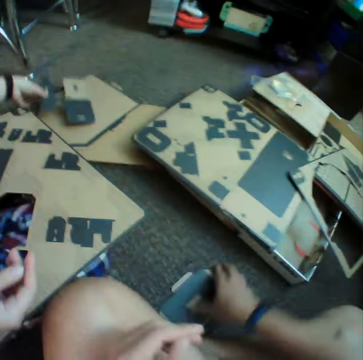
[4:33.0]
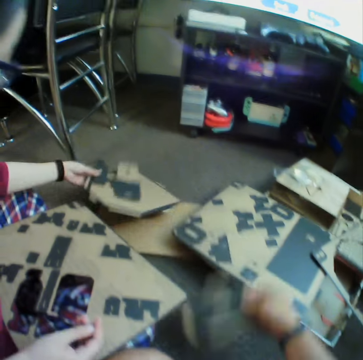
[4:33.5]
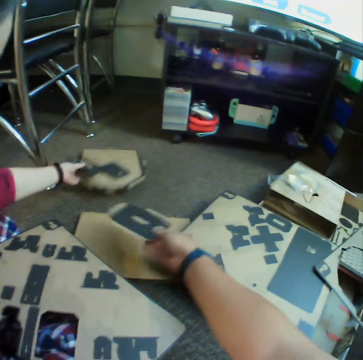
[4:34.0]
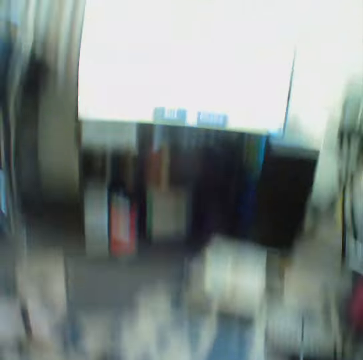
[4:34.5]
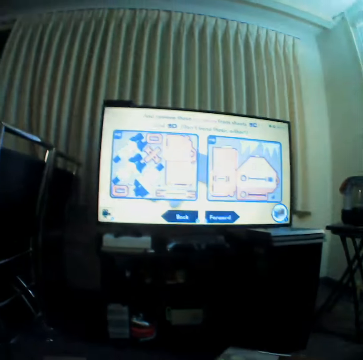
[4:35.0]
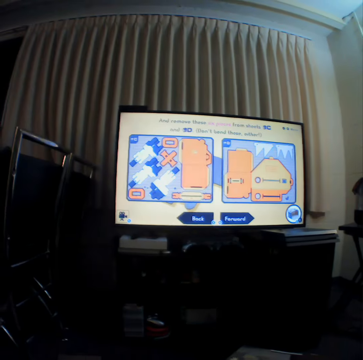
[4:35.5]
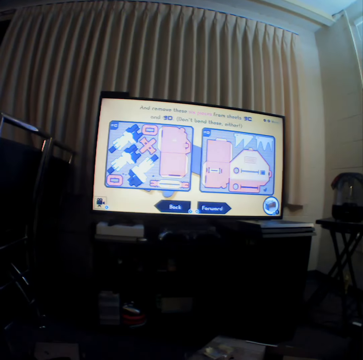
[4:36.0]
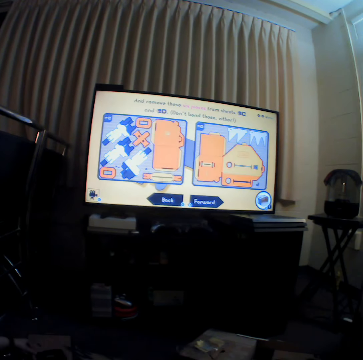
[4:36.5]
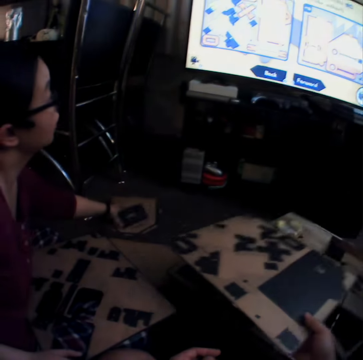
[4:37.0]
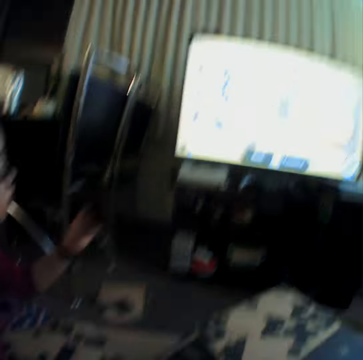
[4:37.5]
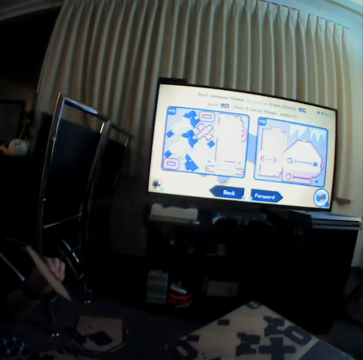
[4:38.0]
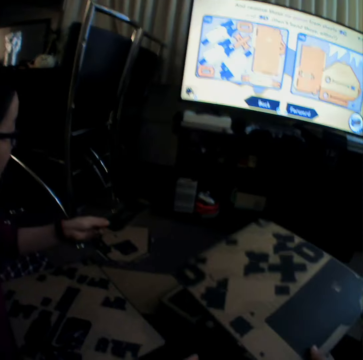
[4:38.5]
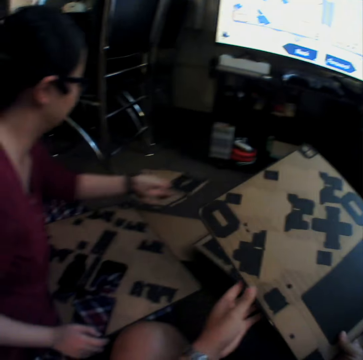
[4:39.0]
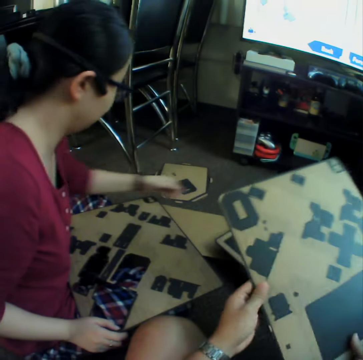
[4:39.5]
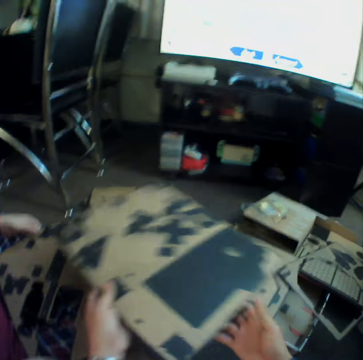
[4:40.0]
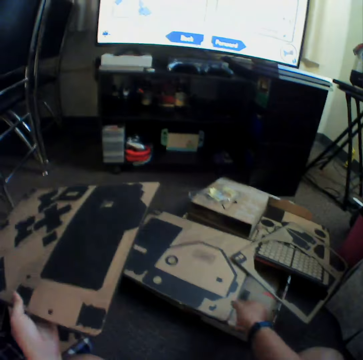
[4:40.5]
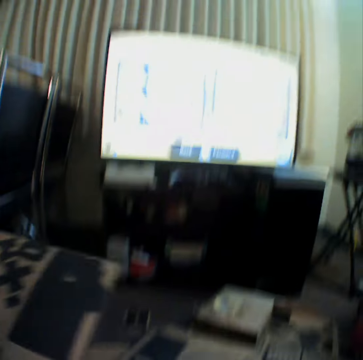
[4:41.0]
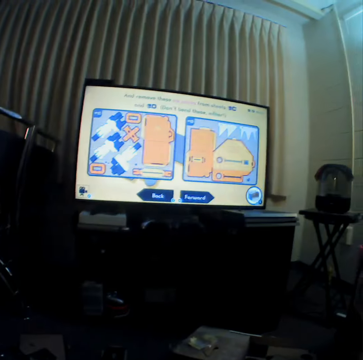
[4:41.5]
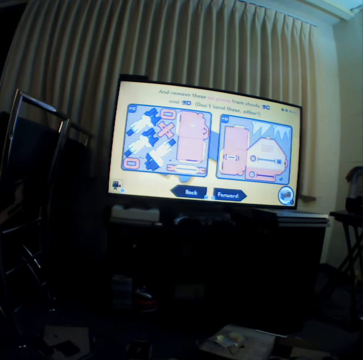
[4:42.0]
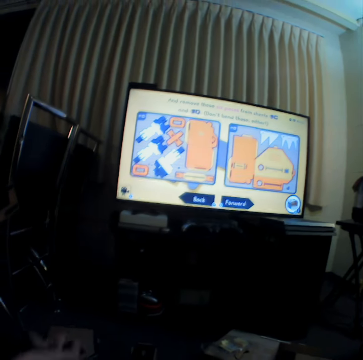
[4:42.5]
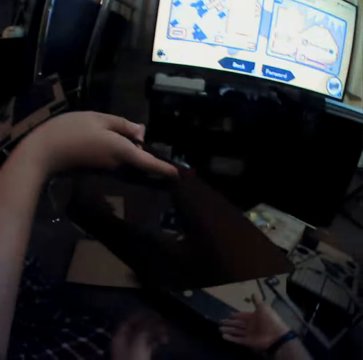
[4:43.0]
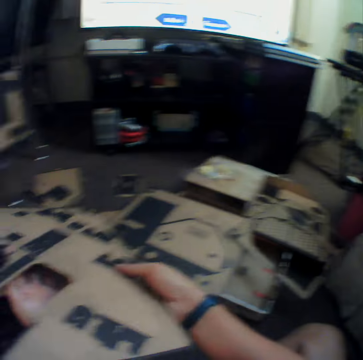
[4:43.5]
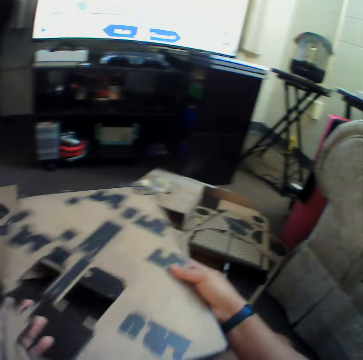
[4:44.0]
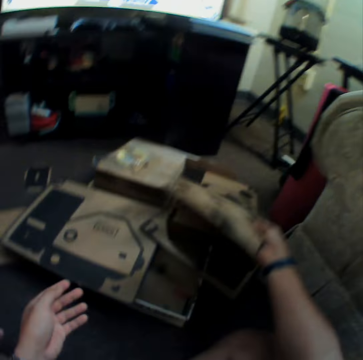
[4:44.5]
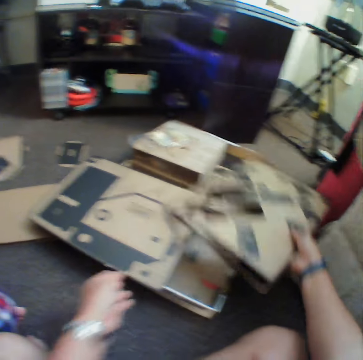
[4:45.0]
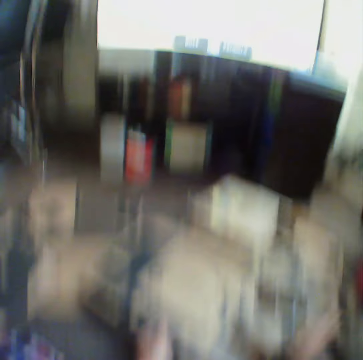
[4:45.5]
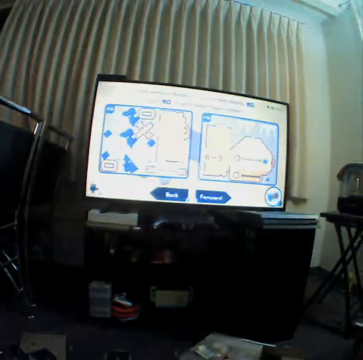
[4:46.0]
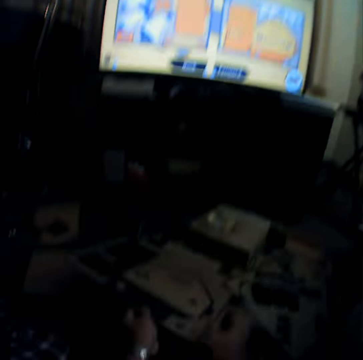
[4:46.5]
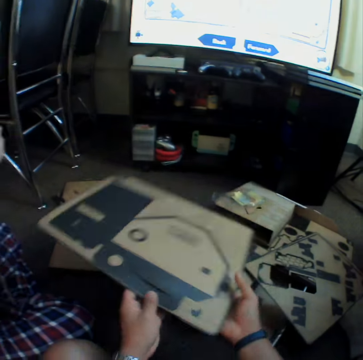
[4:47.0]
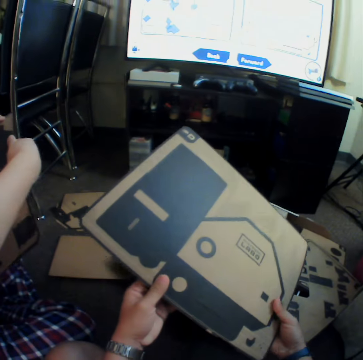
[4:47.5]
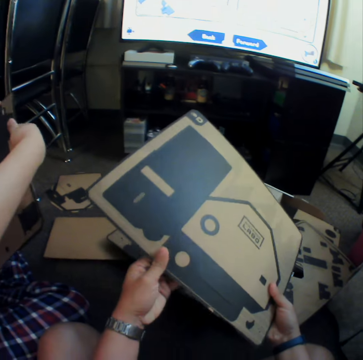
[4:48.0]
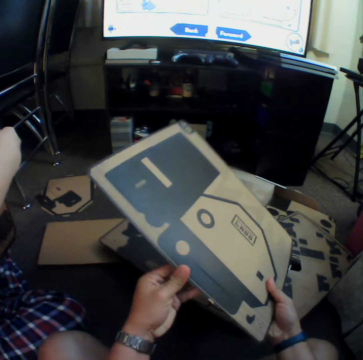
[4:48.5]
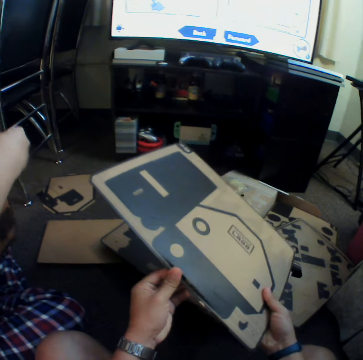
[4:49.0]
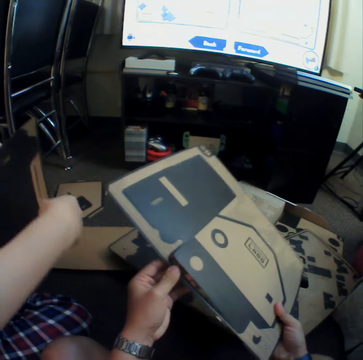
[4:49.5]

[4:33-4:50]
A woman puts down craft material. The camera wearer picks up craft materials. The woman moves craft materials on the floor. The camera wearer puts down craft material. They watch television. They show a presentation. They hold a craft material. The woman picks up craft material and puts down craft material. The camera wearer gives the woman craft material. The woman gives the camera wearer craft material. The camera wearer puts down craft material. They pick up craft material and press craft material.

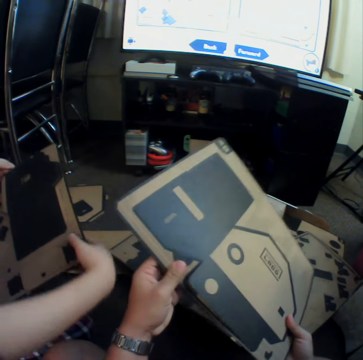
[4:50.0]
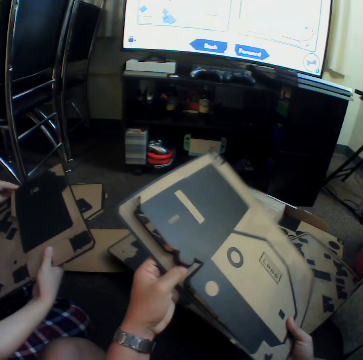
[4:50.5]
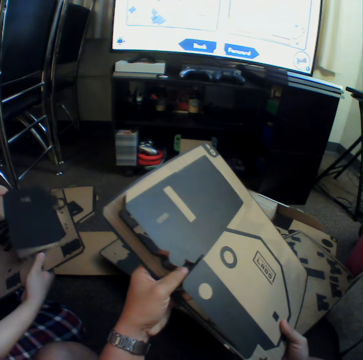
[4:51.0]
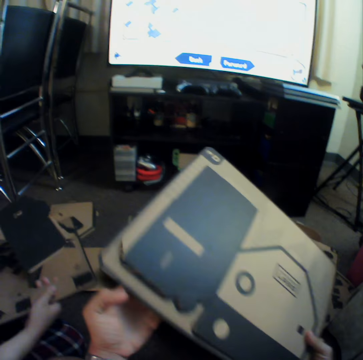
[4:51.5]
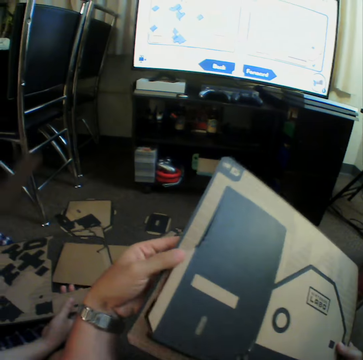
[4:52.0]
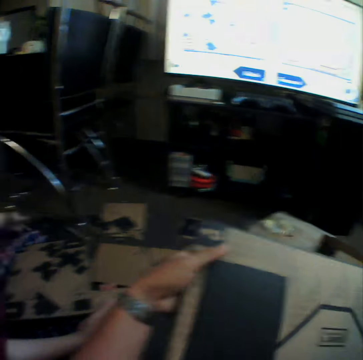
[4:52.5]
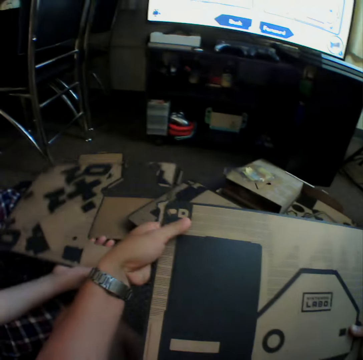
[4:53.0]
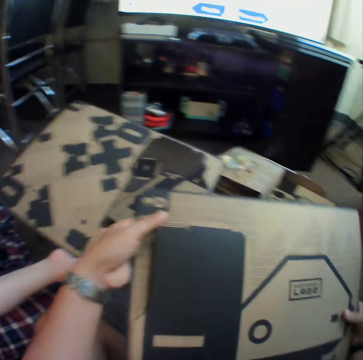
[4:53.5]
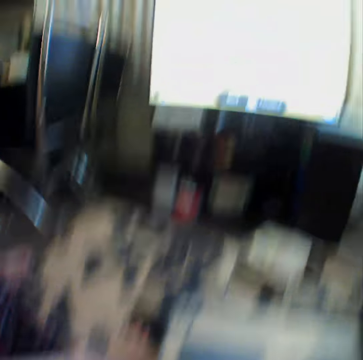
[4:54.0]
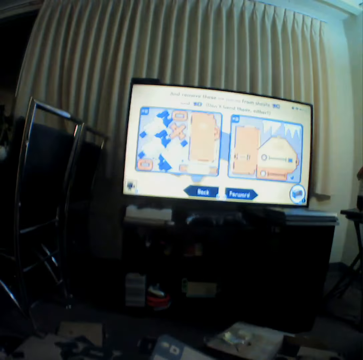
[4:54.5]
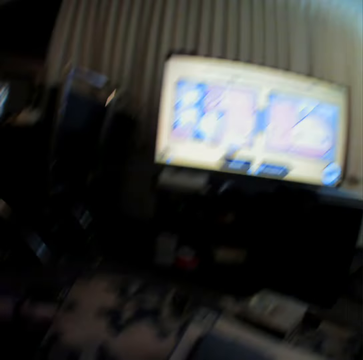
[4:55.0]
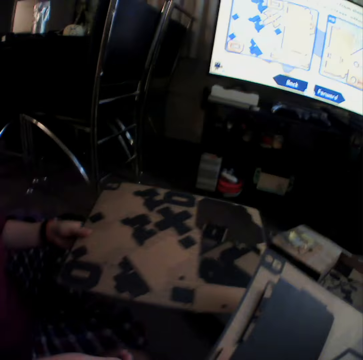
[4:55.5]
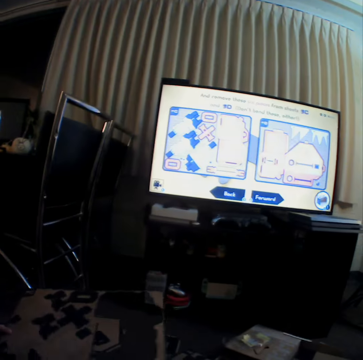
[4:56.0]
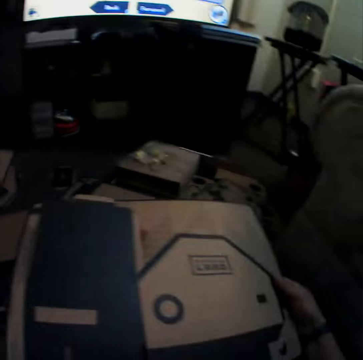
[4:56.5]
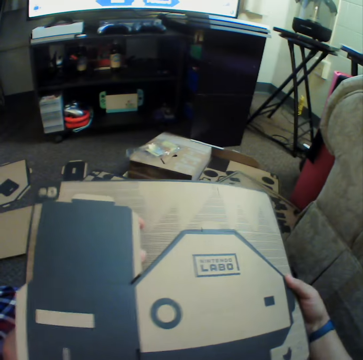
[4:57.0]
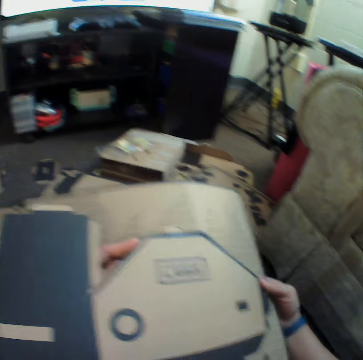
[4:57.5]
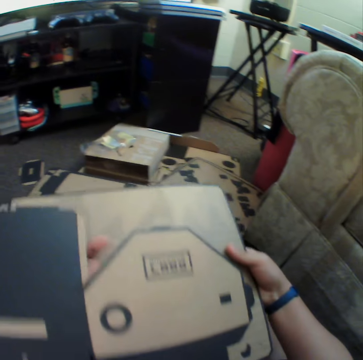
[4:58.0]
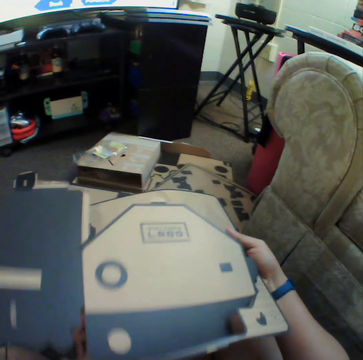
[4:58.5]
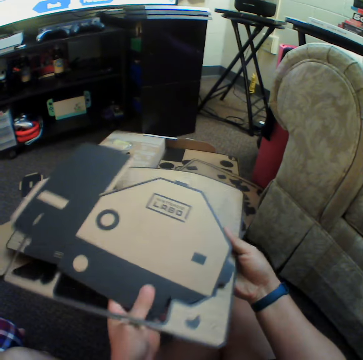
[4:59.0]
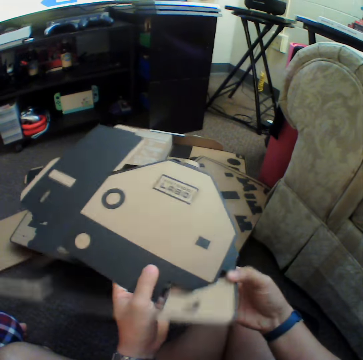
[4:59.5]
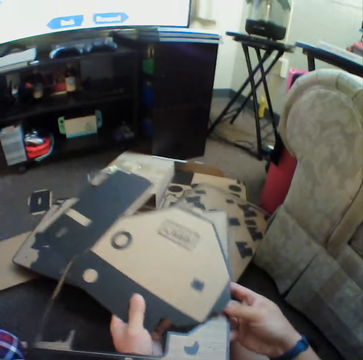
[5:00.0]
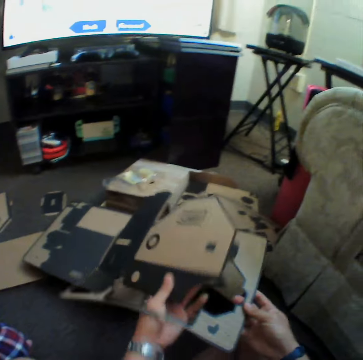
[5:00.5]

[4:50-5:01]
A woman puts down craft material. The camera wearer watches the presentation. They press craft material.

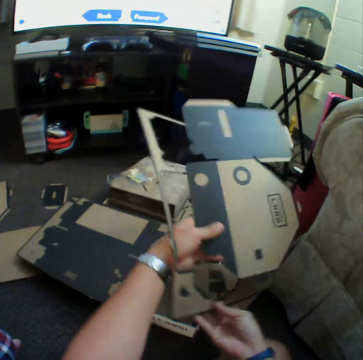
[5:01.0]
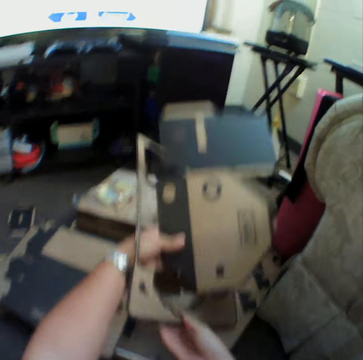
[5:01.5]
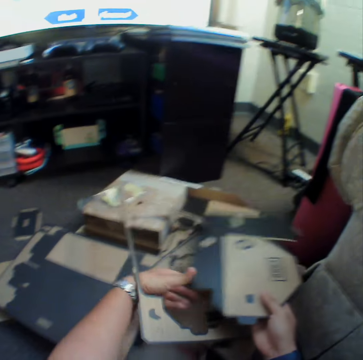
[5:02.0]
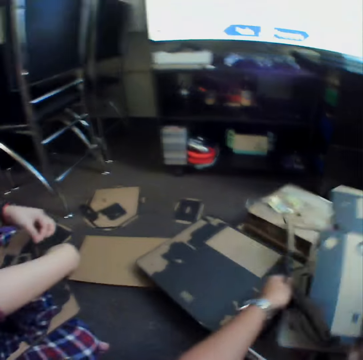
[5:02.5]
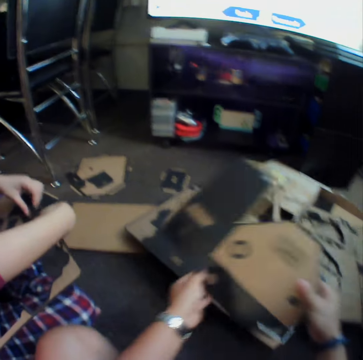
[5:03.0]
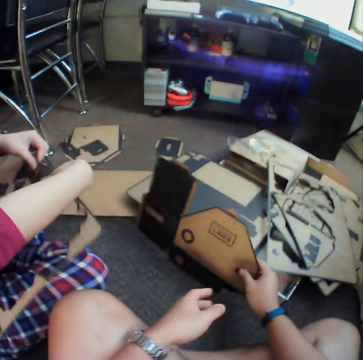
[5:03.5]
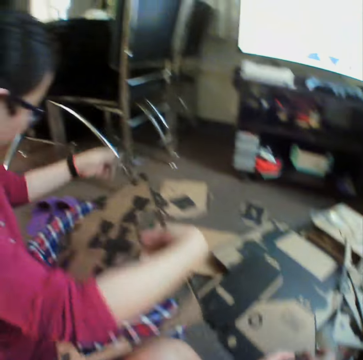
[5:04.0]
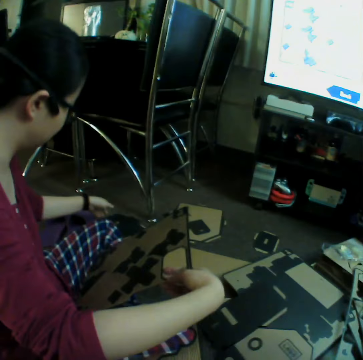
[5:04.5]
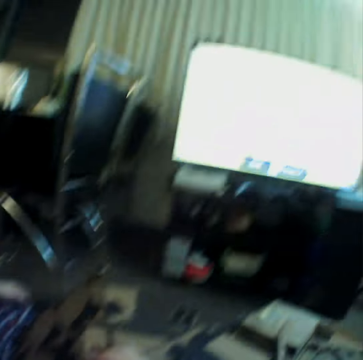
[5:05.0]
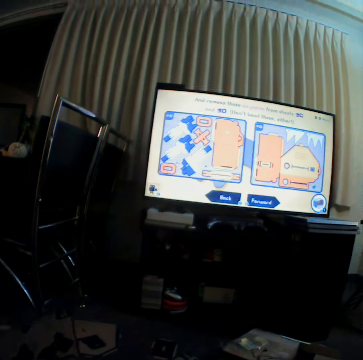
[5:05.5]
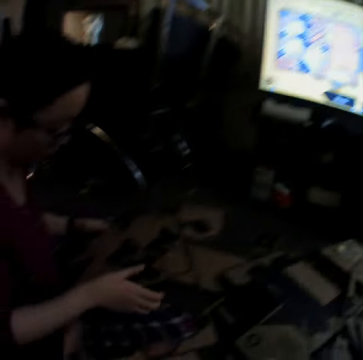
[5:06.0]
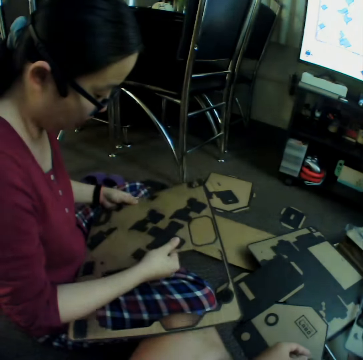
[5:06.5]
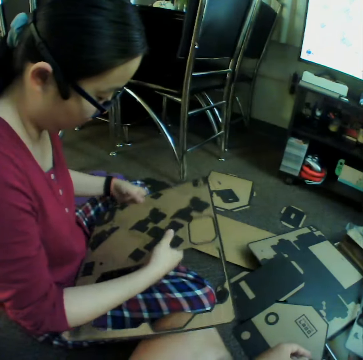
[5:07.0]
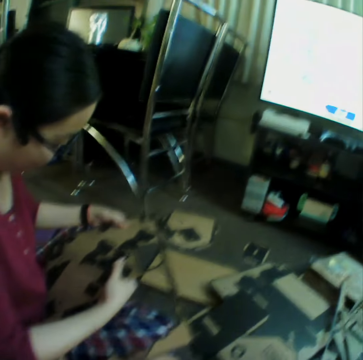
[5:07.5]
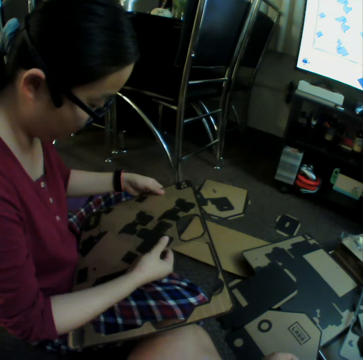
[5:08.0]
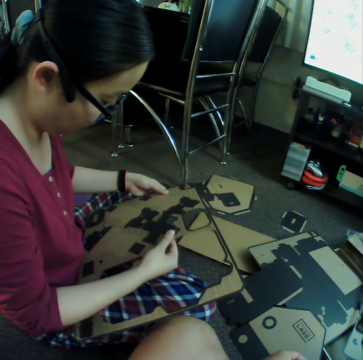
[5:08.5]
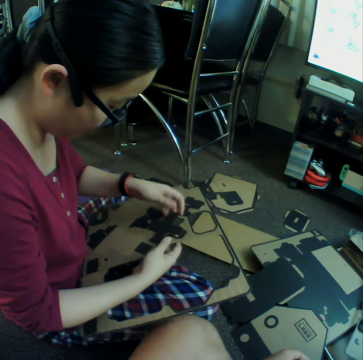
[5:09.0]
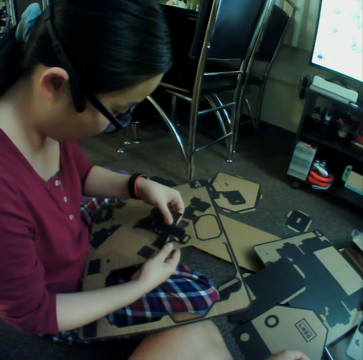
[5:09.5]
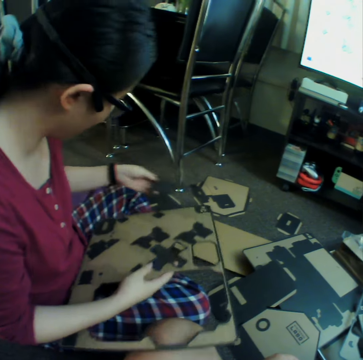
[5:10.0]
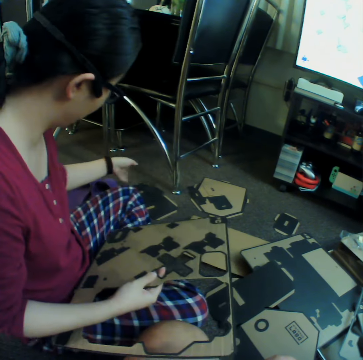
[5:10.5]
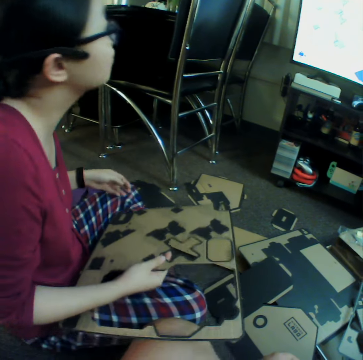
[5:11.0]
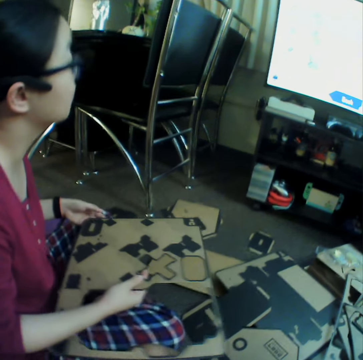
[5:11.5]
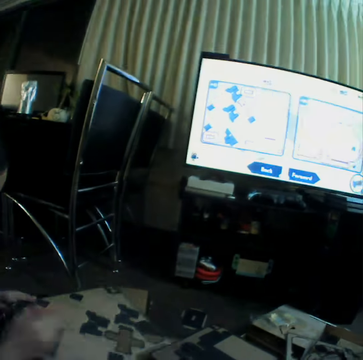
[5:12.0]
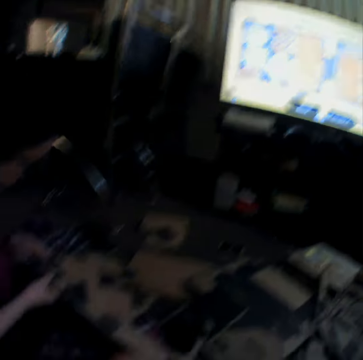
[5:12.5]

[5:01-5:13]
The camera wearer puts down craft material. They put down craft material again. A woman presses craft material. The camera wearer makes something using cartons. The woman puts down craft material.
